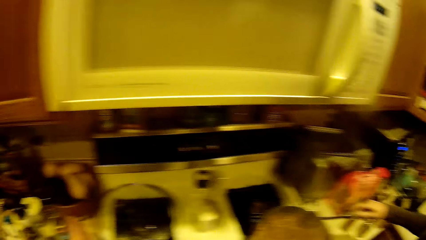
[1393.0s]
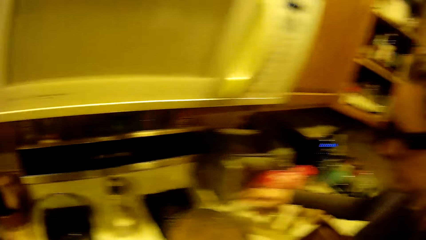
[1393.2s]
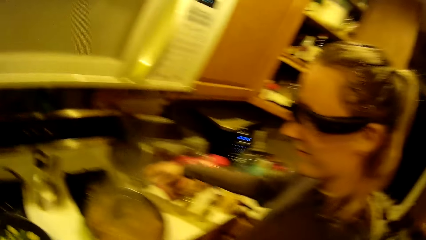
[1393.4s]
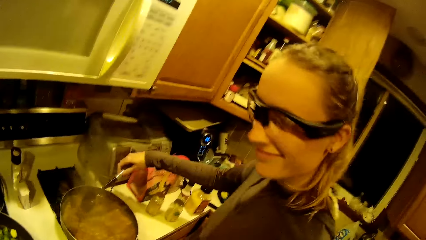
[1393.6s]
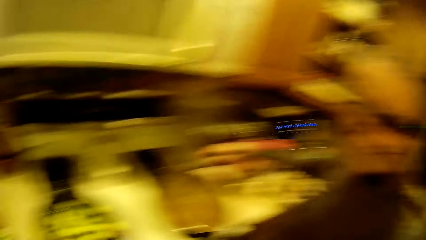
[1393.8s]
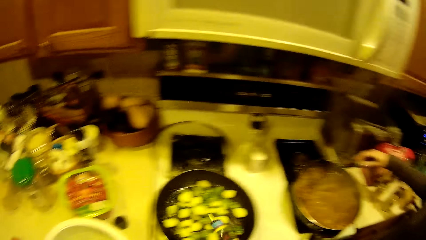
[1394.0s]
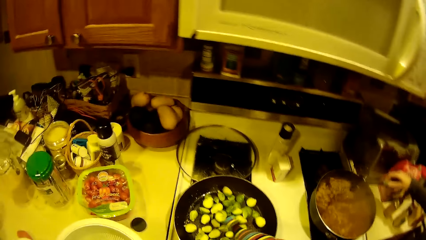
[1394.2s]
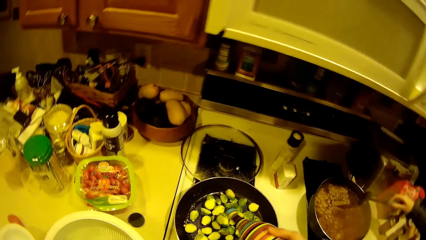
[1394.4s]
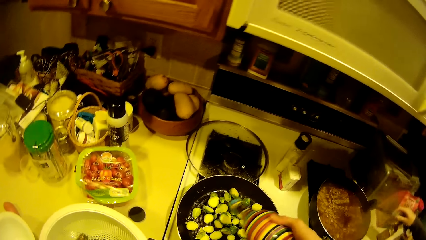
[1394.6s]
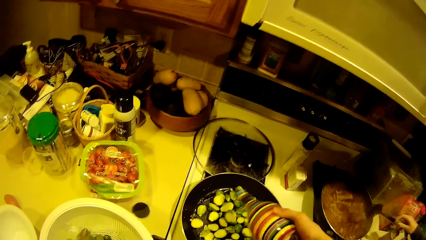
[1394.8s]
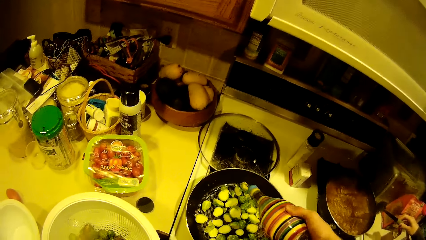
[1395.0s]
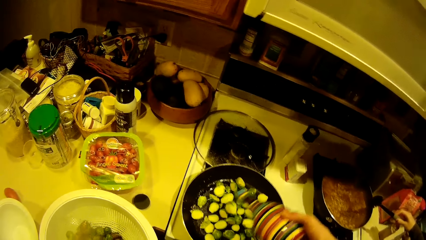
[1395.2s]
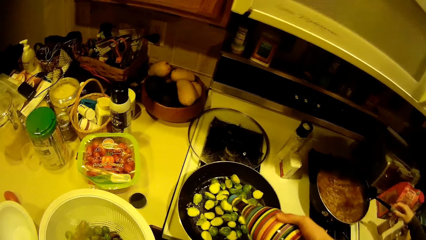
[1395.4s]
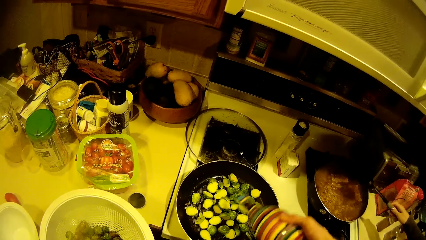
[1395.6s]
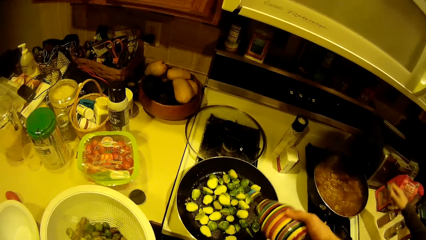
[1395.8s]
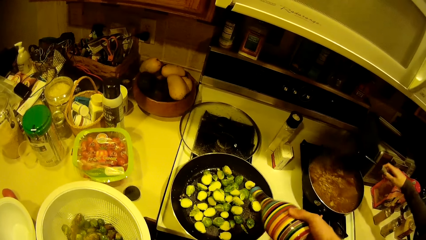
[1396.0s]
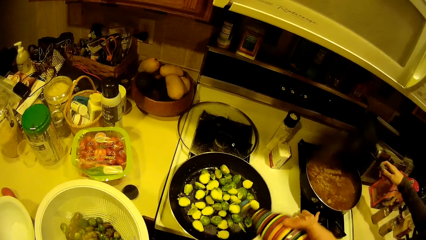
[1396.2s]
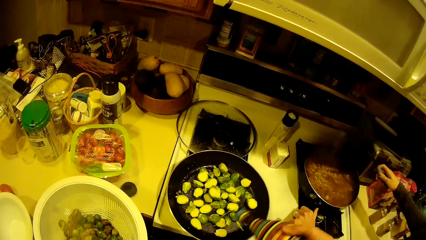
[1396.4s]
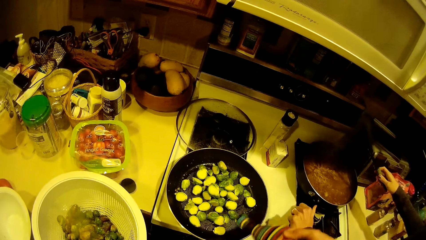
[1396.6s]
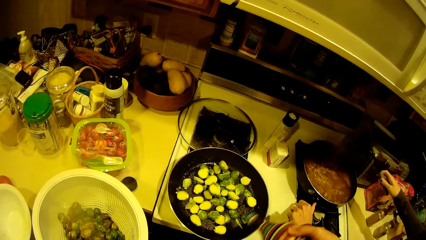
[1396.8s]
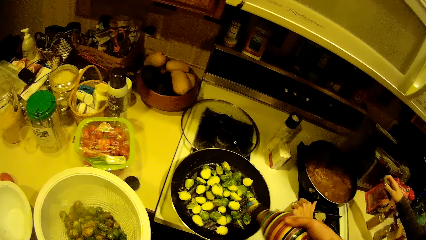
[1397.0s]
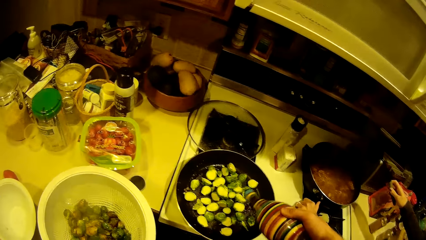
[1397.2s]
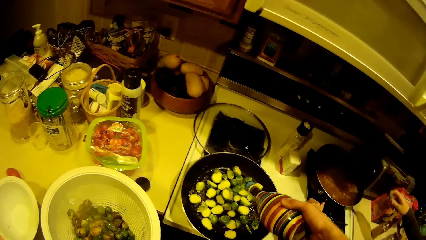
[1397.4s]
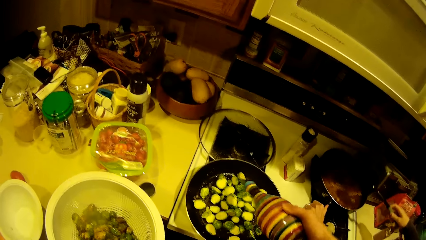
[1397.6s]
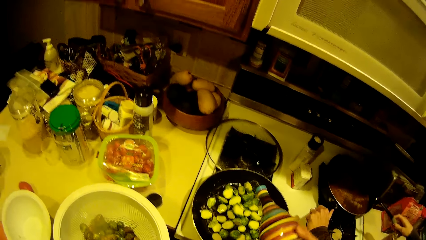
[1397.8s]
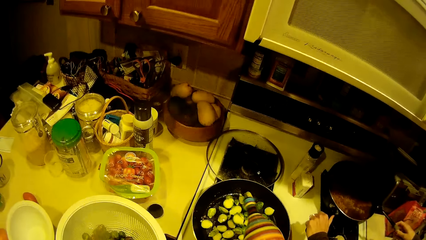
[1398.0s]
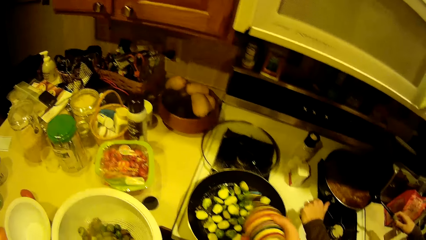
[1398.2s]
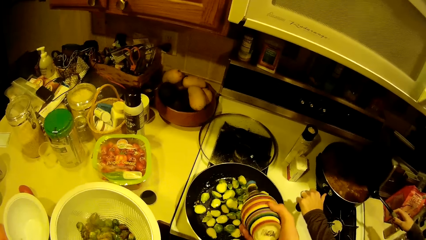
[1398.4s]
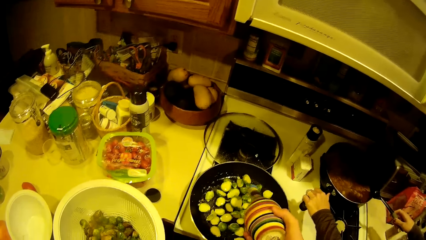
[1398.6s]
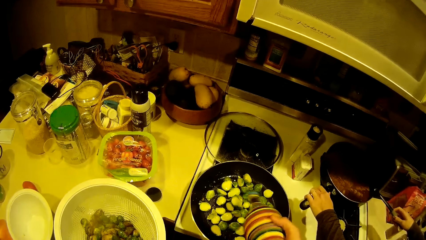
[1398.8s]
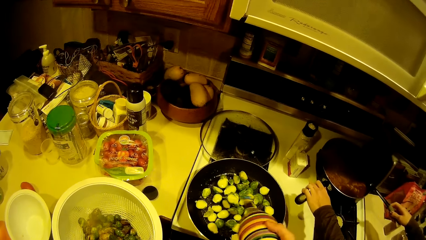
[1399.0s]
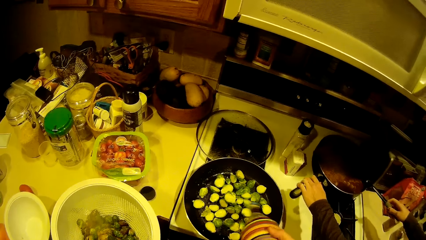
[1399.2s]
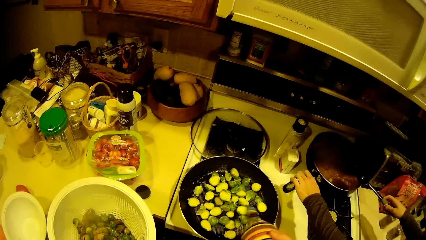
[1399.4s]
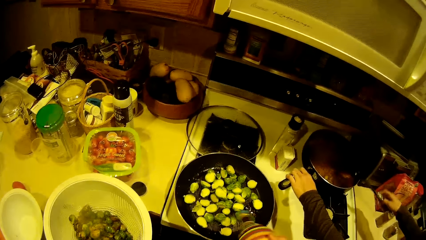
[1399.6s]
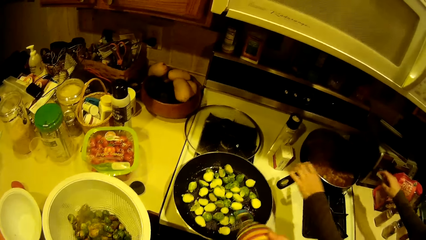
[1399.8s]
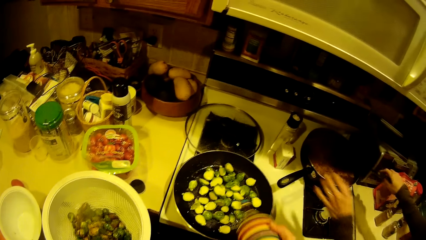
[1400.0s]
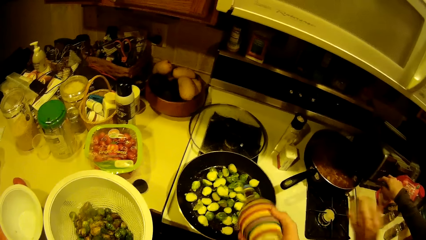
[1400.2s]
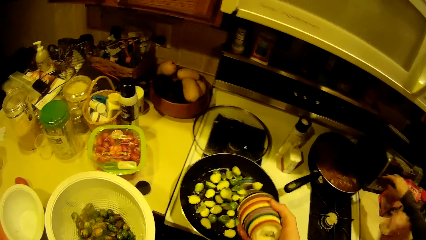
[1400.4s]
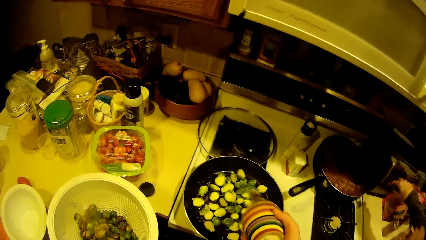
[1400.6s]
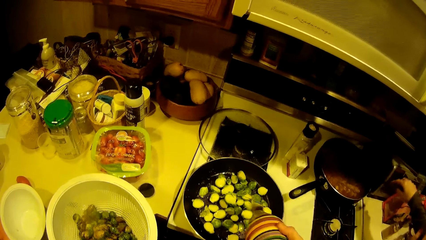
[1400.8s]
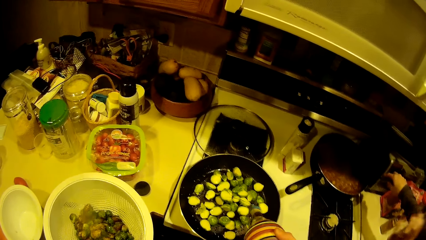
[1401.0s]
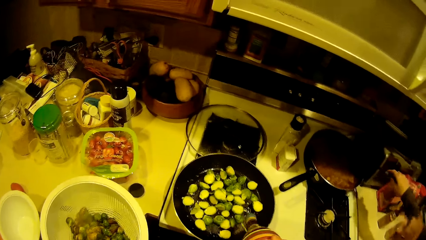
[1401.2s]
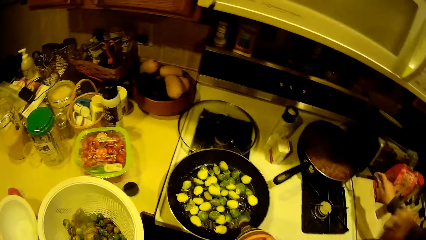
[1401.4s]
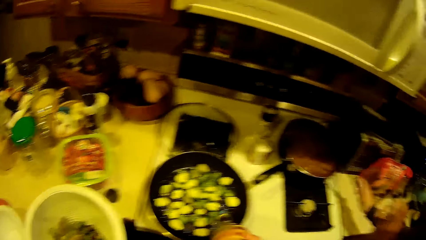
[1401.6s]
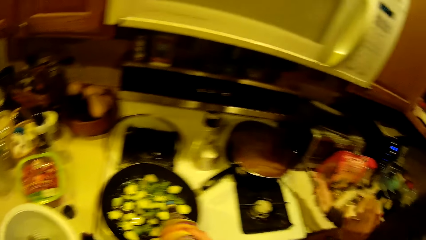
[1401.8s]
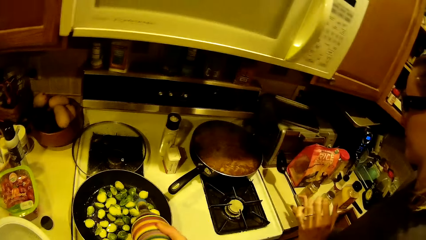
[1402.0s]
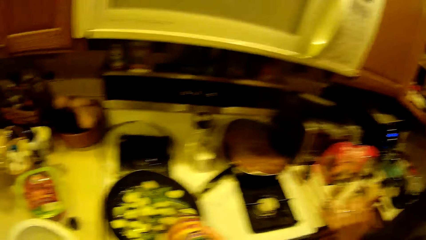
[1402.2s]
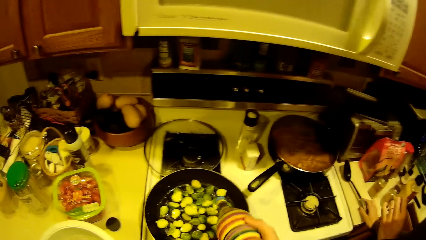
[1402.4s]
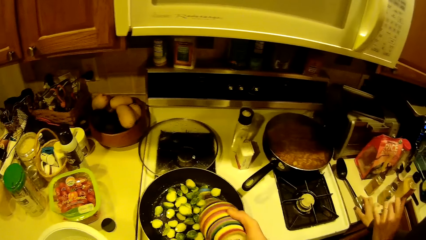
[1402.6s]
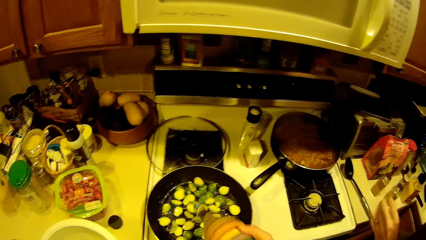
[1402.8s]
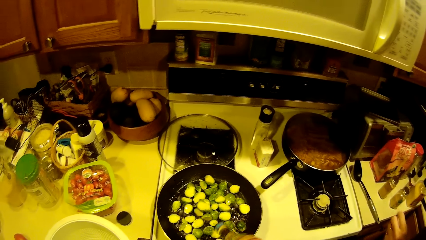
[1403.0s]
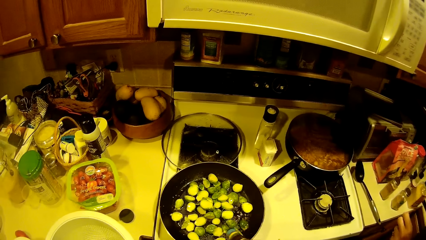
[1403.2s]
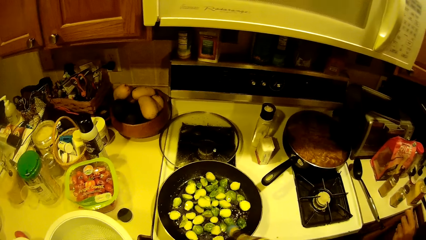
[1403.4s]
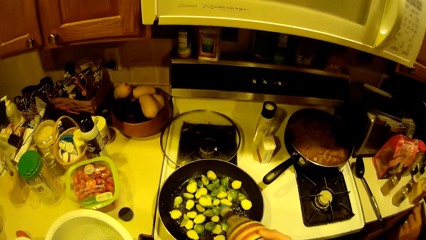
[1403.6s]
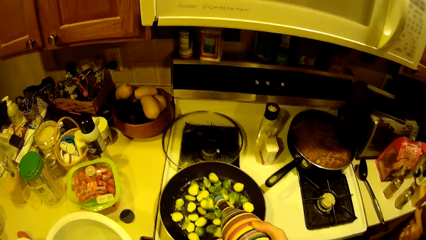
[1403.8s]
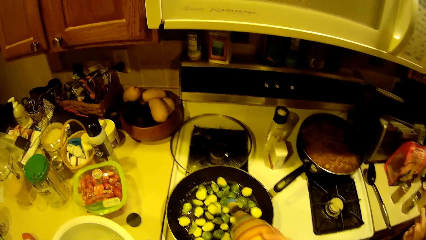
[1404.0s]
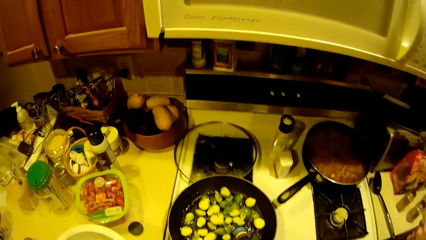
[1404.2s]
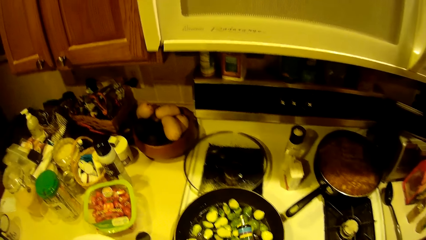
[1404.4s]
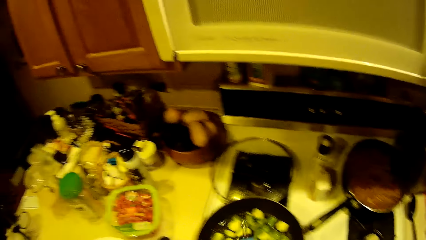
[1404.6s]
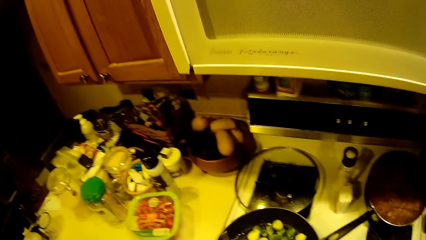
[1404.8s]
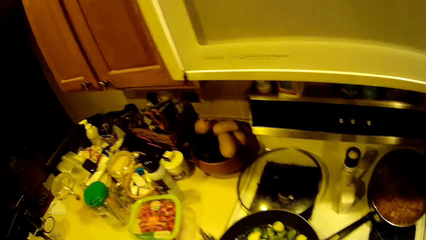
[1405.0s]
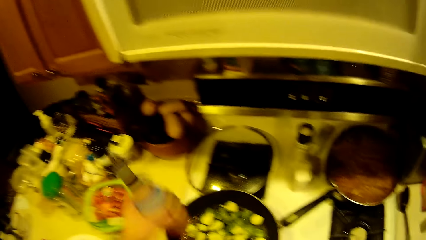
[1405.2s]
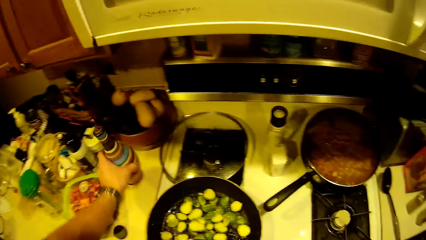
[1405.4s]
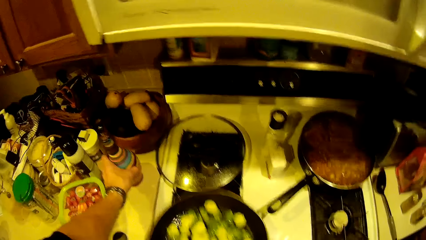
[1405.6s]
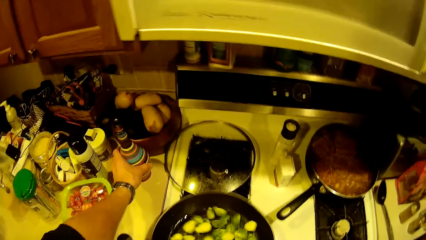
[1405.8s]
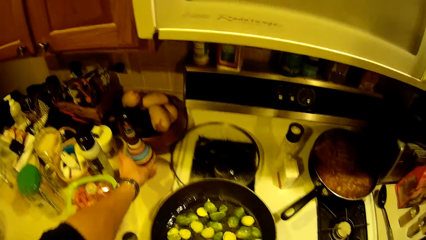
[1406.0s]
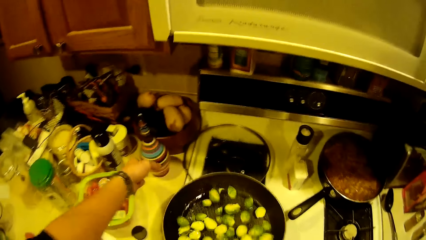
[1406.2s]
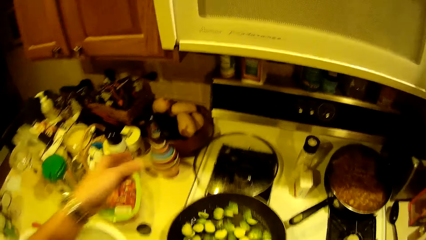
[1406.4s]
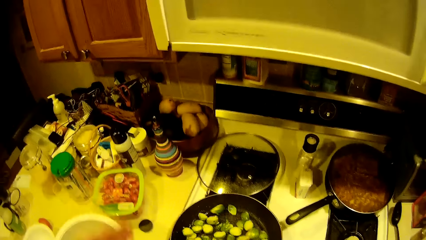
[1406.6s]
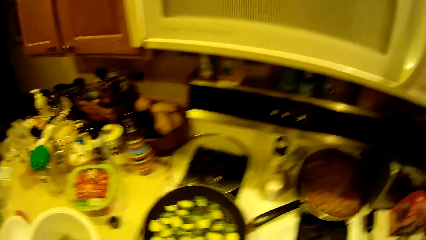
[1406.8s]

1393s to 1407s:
The camera wearer puts down the bowl on the table. They look around the kitchen. They apply oil from a bottle to the green beans in the fry pan. The woman moves the cooking pan. The camera wearer puts something in the food. The woman mixes the food. The woman drops the spoon on the worktop. The camera wearer puts something in the food. They drop the bottle on the worktop.

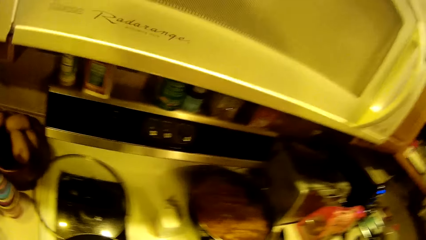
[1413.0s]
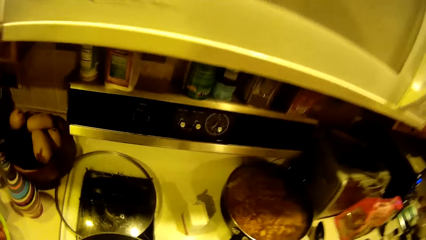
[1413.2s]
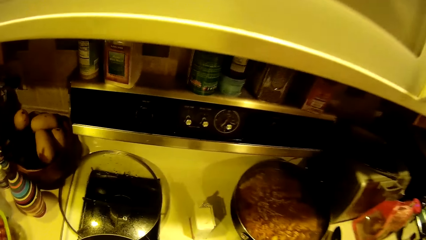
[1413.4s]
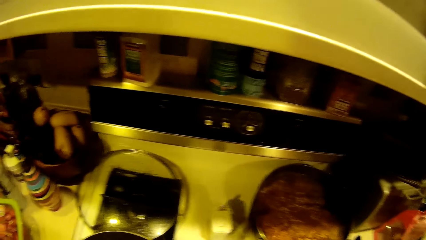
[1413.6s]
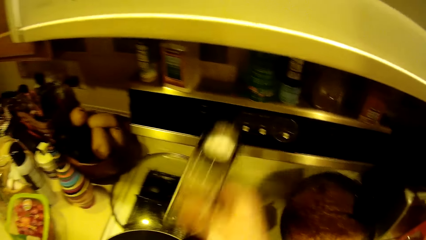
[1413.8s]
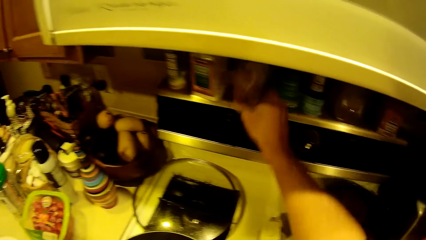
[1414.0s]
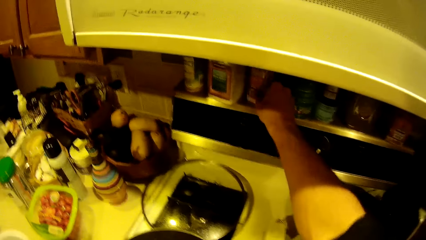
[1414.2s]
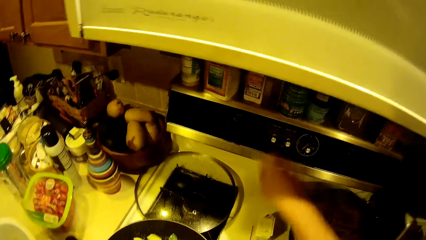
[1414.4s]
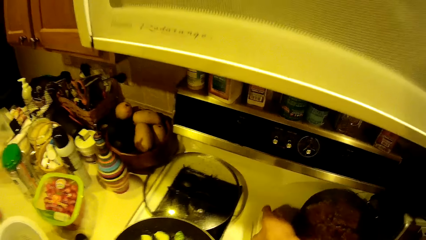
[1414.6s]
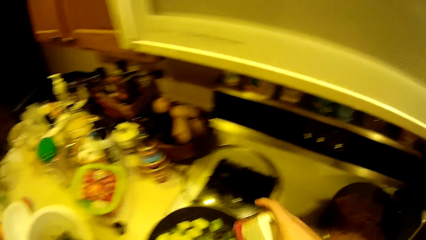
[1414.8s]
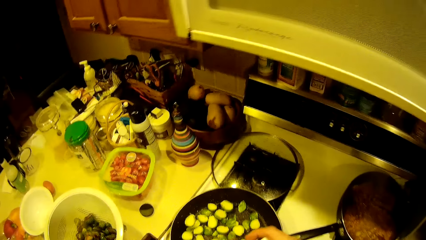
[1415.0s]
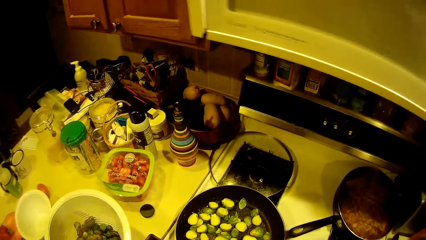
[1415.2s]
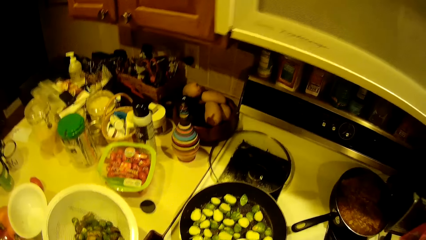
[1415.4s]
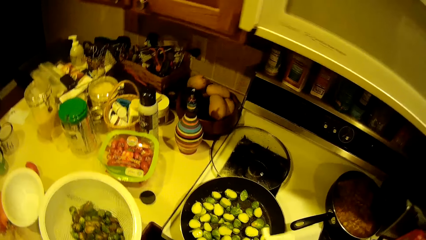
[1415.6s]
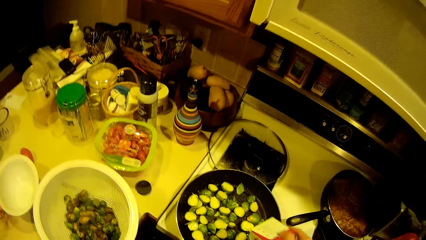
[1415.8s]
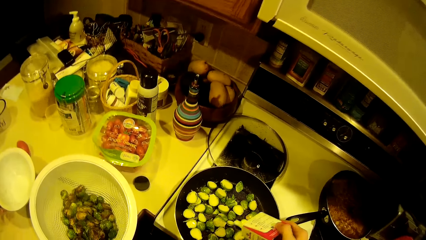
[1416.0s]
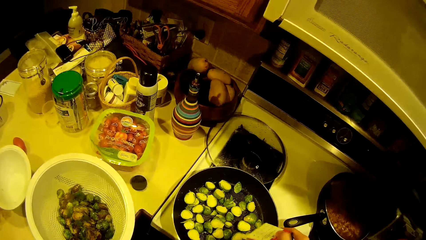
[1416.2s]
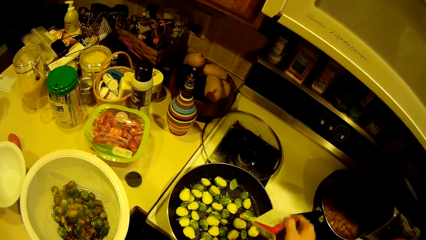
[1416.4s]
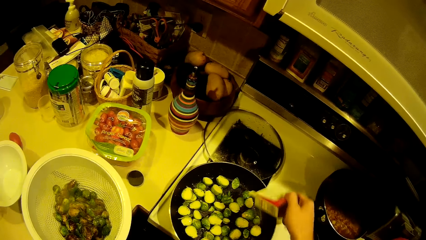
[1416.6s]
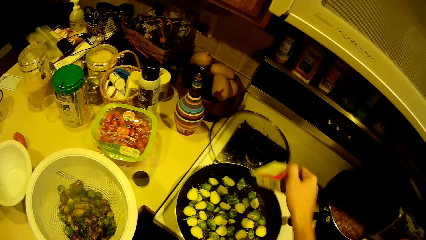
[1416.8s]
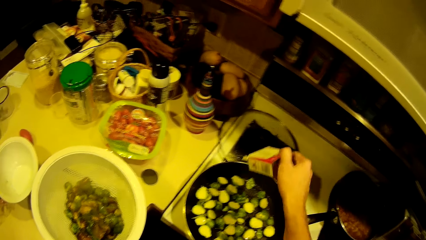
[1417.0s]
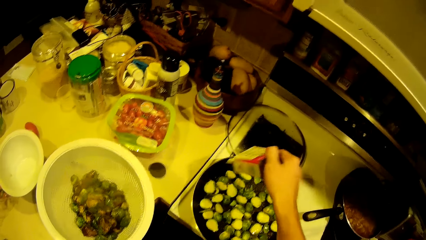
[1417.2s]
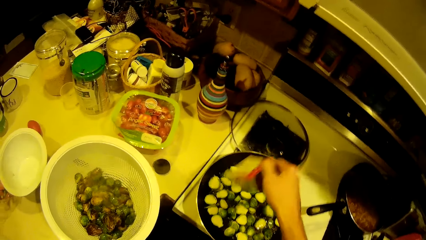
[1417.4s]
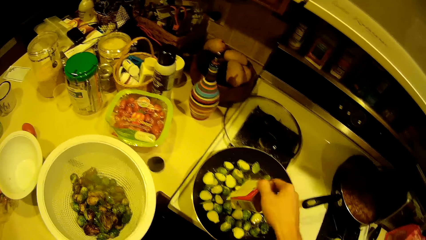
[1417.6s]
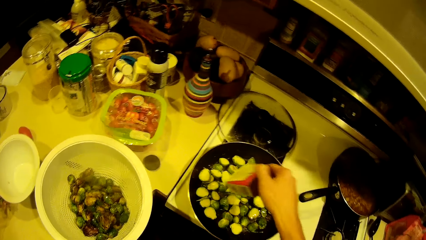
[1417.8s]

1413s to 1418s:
The camera wearer moves the container from the worktop to the wall shelf. They put down the bottle. They take seasoning from the worktop with the right hand. They apply seasoning powder from the container to the green bean in the fry pan.
